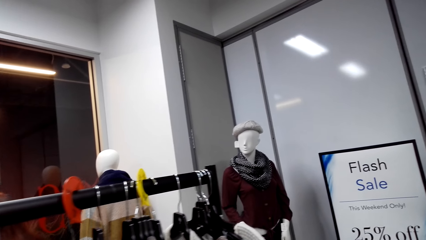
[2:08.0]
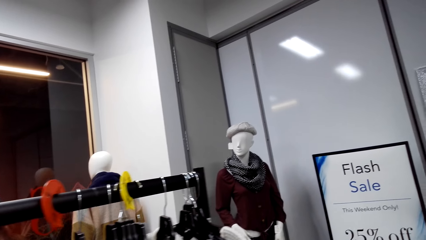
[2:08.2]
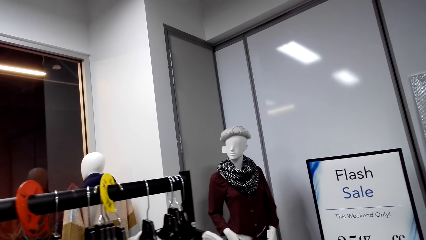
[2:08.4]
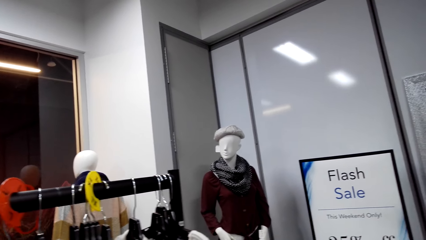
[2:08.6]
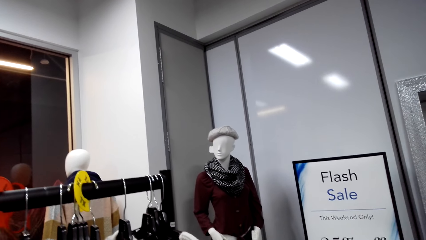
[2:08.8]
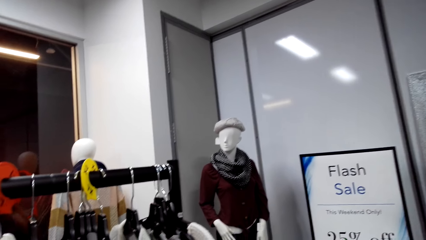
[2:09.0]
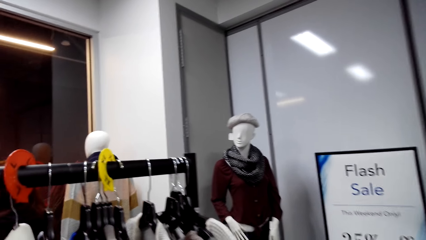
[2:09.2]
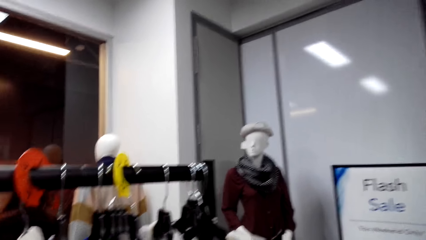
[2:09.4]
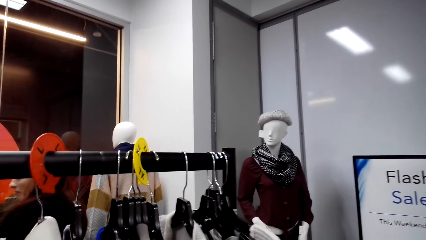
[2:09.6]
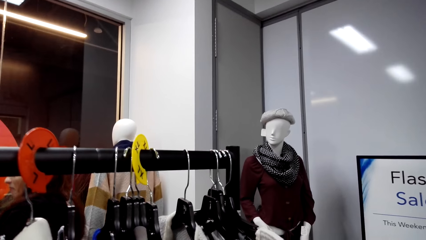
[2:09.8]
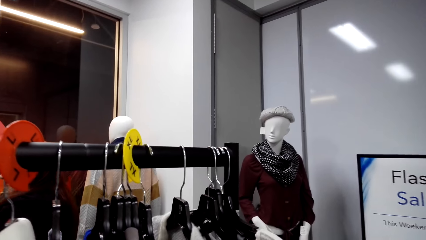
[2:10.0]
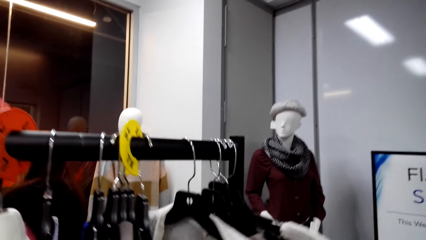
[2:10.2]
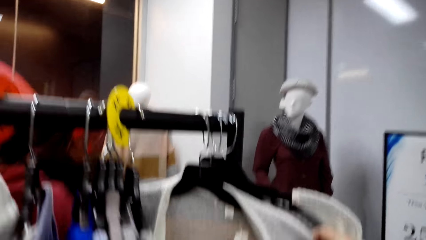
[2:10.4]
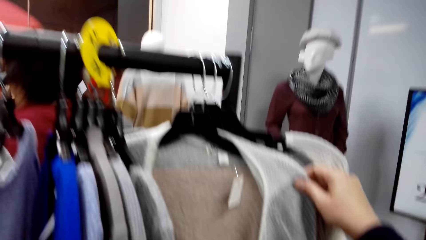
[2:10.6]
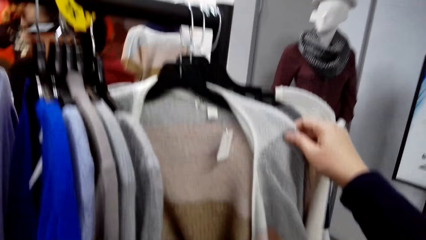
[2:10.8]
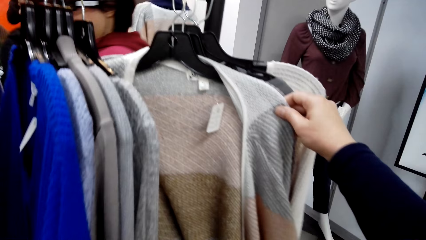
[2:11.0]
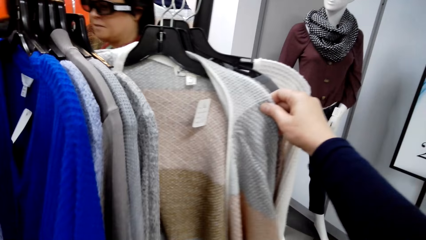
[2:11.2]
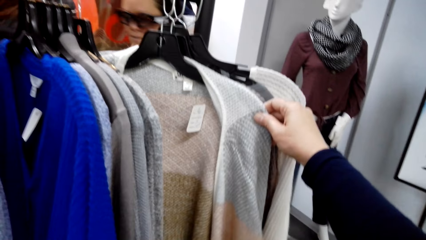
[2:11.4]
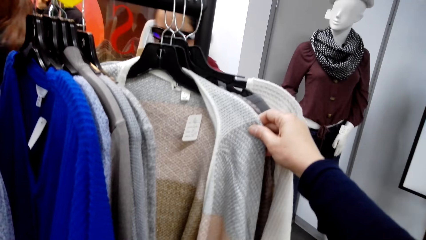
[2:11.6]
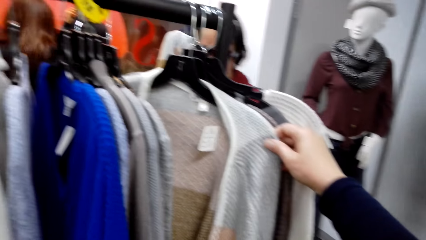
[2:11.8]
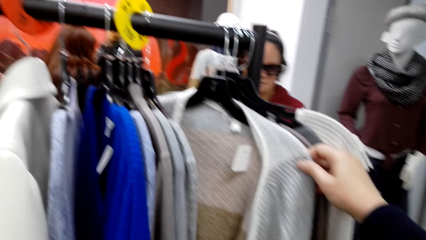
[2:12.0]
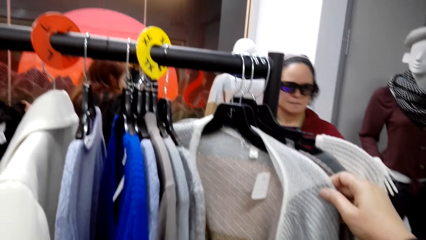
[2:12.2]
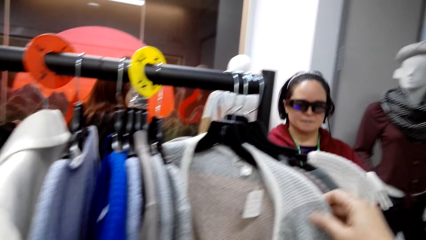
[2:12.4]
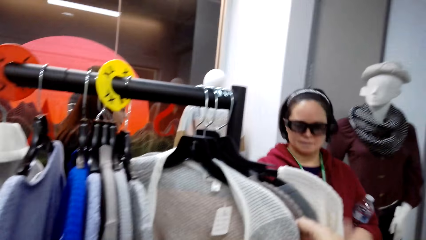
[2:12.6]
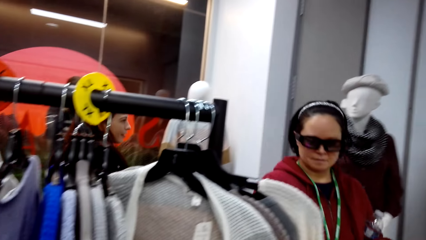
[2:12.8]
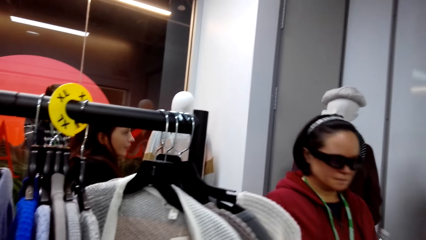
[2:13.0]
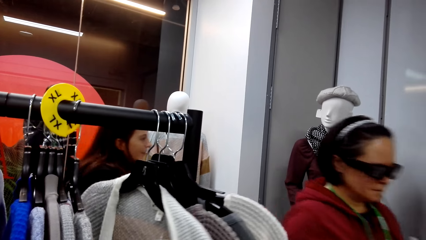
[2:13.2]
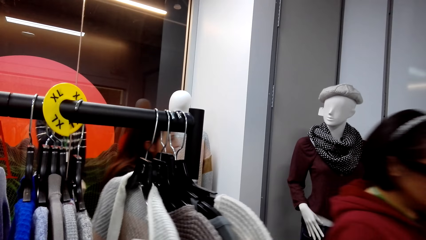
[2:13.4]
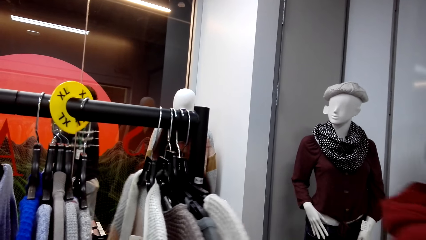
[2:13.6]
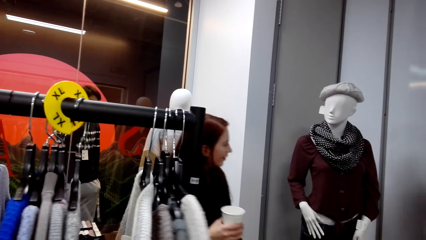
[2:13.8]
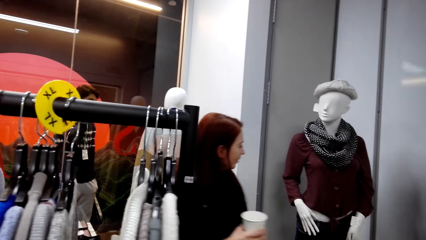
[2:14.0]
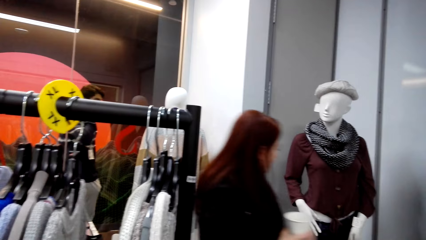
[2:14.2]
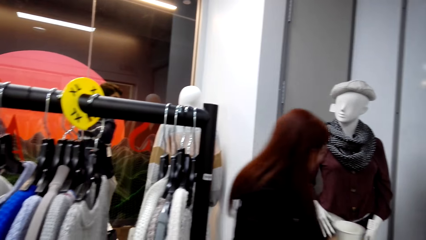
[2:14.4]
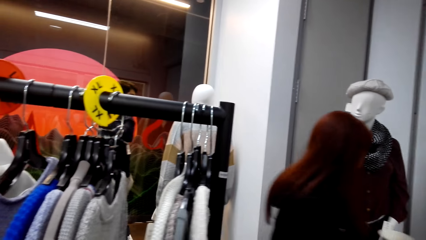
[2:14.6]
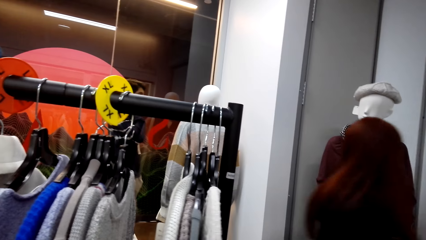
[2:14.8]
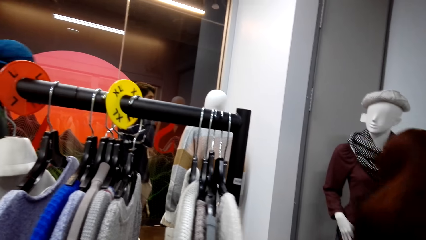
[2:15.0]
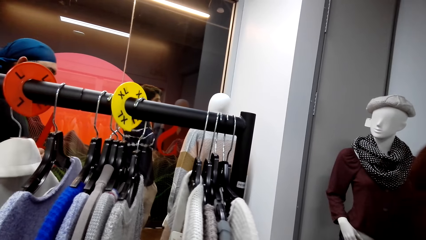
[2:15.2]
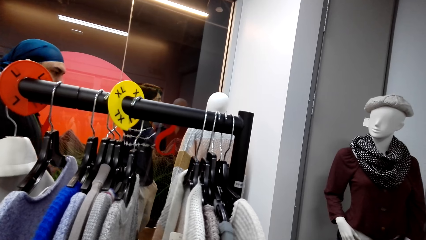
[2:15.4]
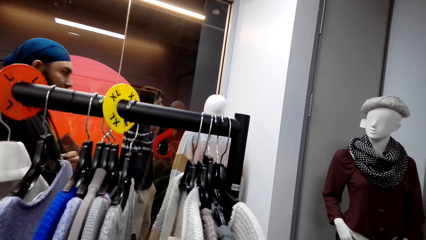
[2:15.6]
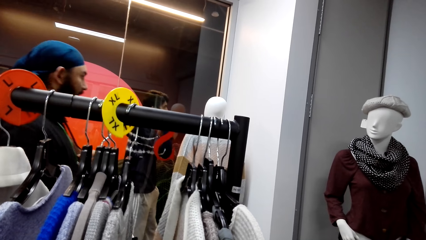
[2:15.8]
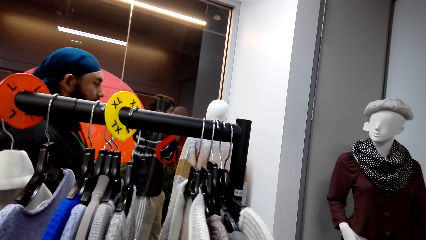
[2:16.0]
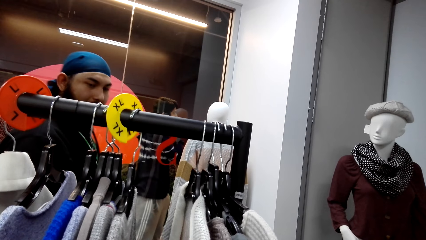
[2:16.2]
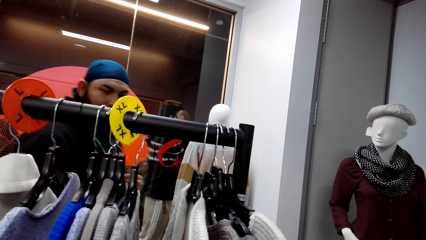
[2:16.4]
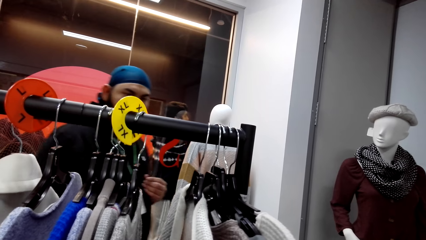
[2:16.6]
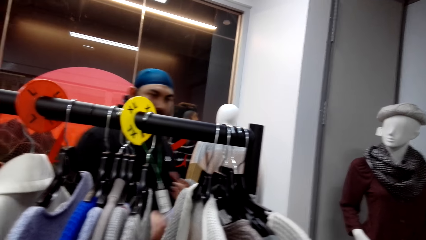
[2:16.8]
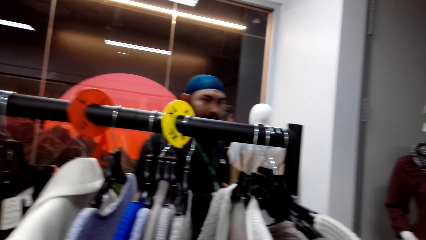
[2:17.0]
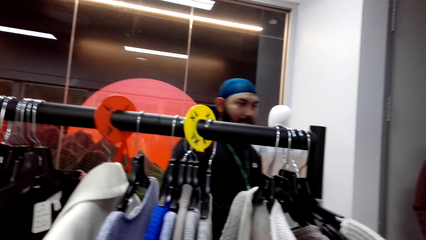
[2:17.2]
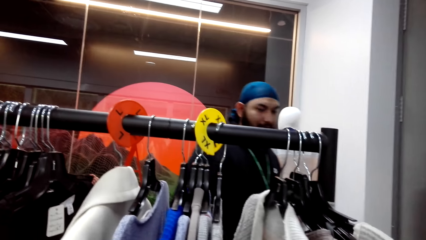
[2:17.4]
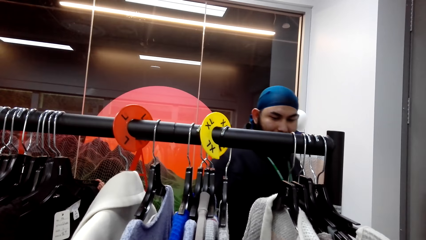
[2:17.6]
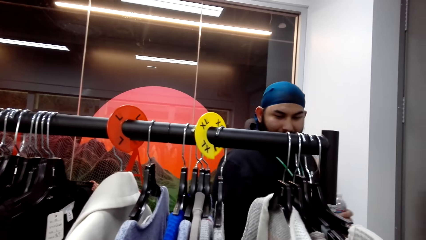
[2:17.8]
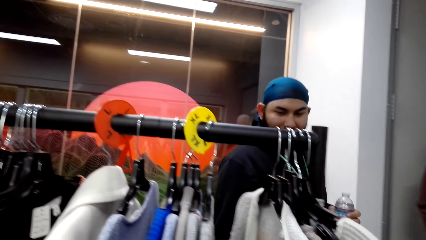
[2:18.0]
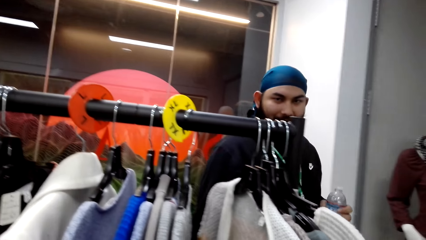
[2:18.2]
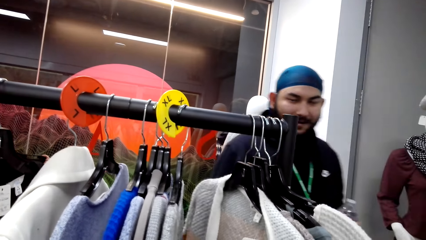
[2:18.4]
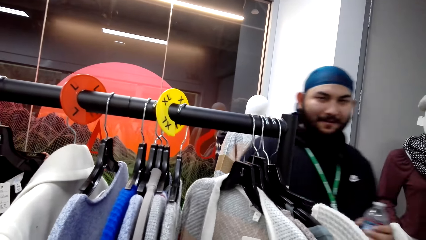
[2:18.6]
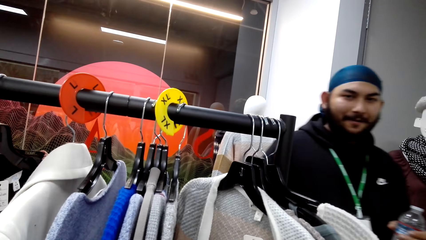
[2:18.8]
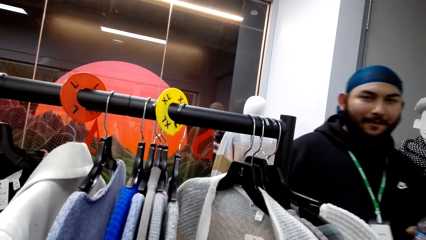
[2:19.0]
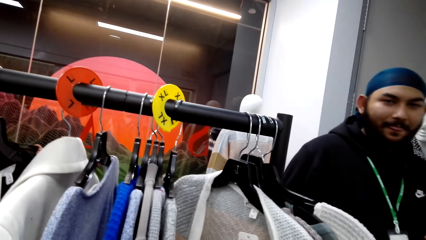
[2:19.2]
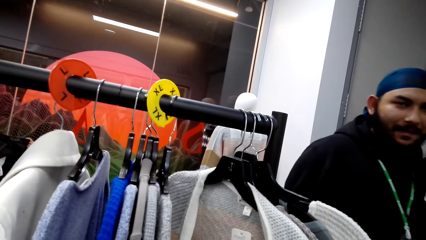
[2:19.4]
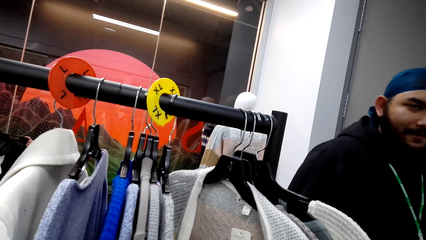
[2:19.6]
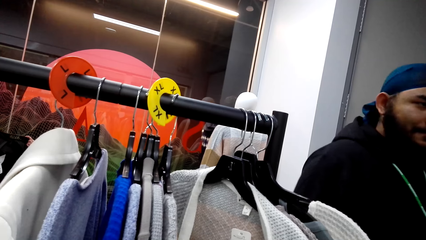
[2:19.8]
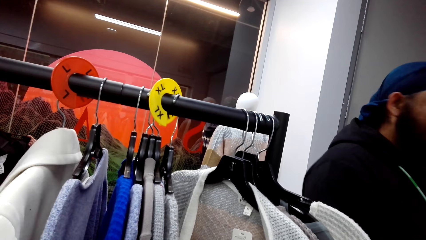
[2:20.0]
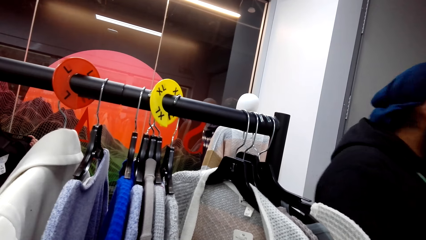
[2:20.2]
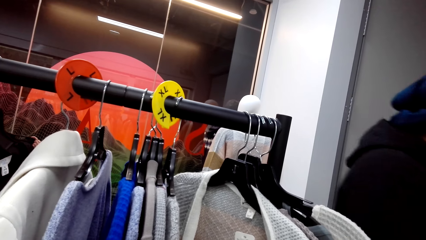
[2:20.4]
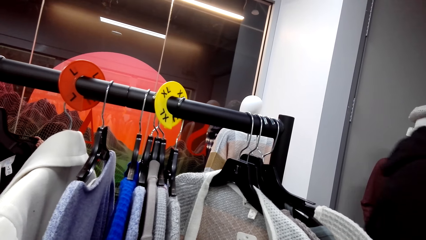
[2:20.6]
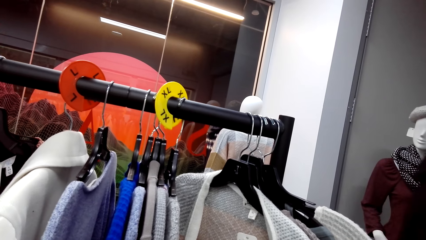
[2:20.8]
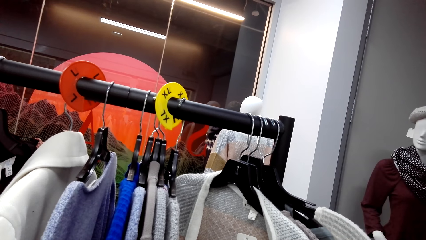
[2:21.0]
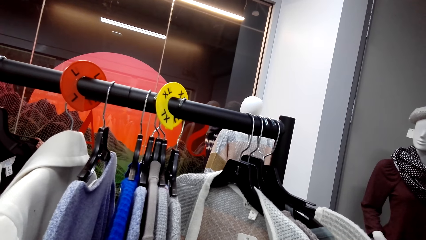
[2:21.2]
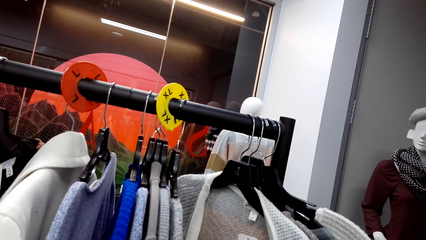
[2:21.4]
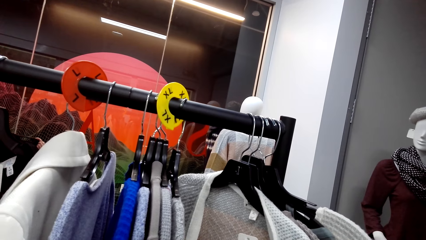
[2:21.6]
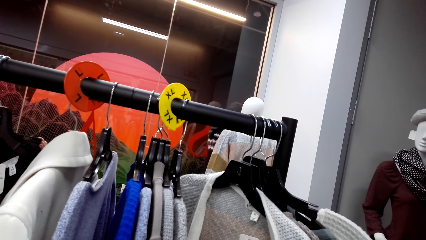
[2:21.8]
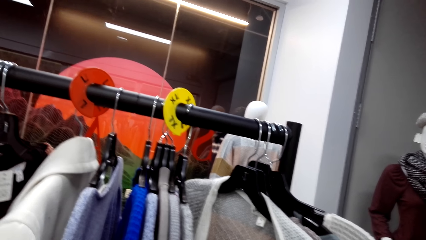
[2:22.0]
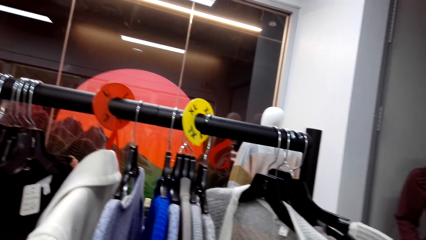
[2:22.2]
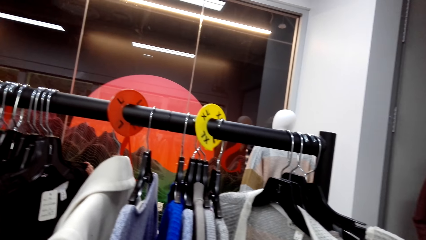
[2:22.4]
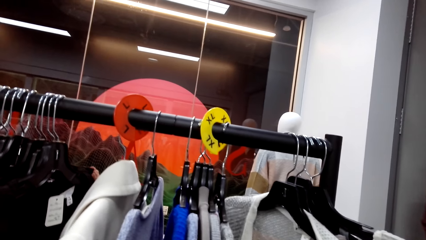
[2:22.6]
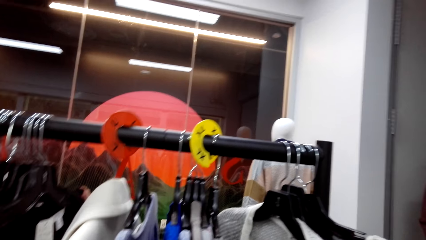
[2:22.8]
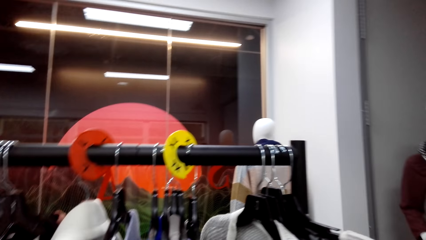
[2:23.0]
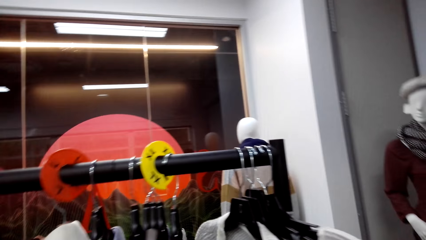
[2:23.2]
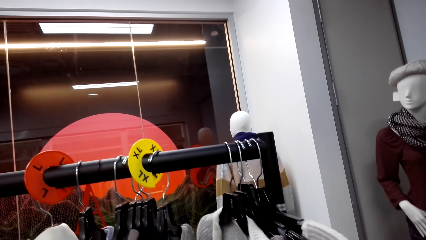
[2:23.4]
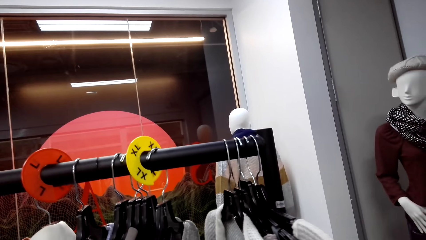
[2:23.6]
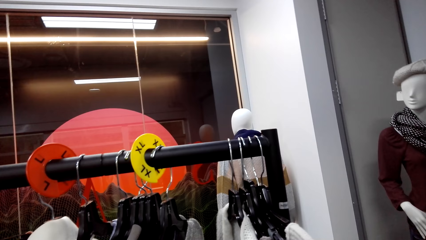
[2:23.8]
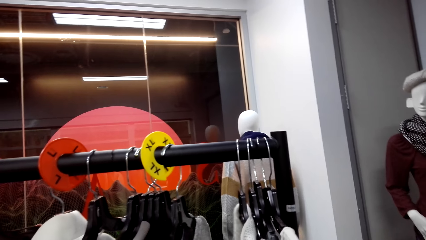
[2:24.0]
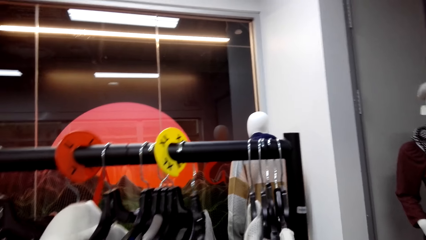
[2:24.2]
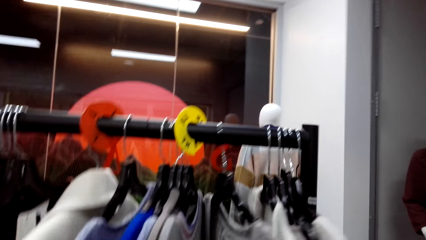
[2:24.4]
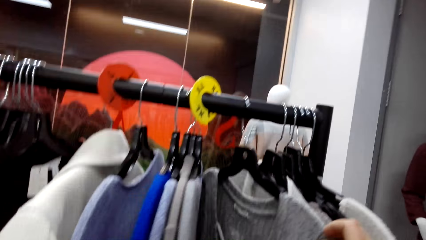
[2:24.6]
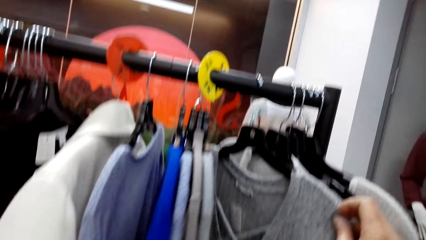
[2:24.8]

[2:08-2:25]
The camera wearer looks at a sweater on the hanger rail. They look at a man.
